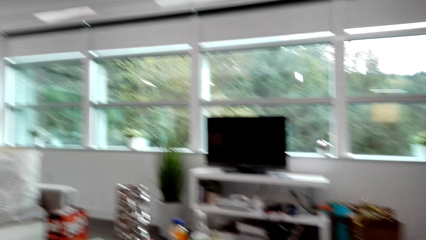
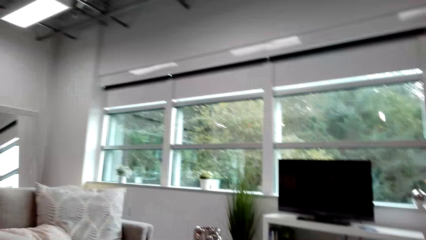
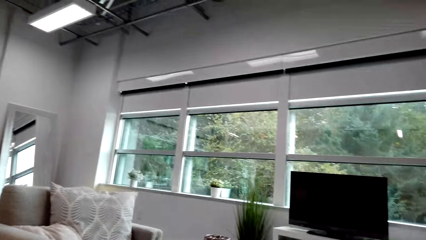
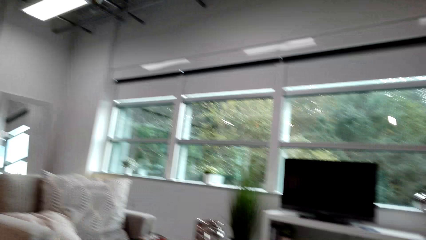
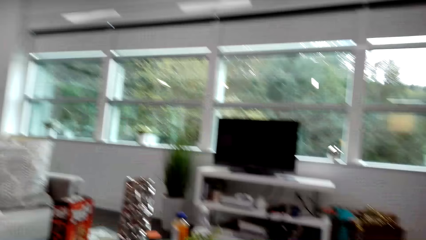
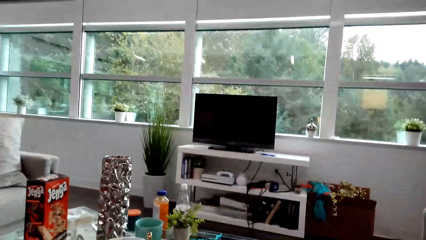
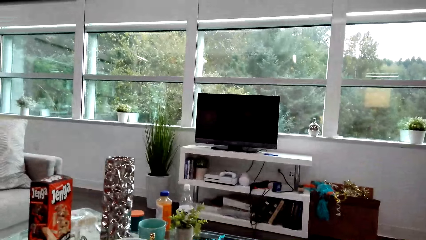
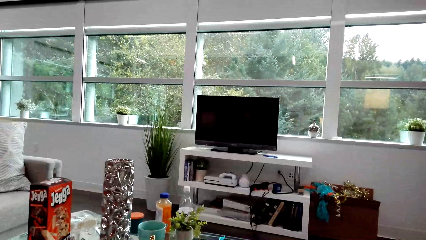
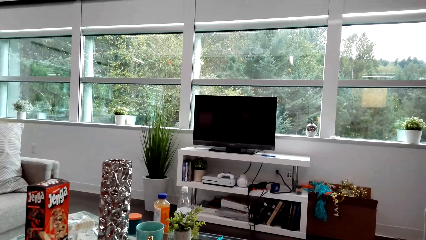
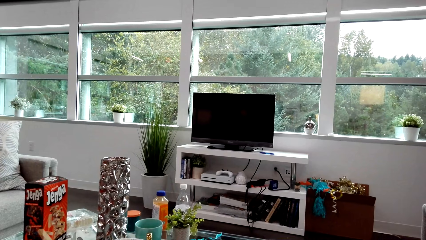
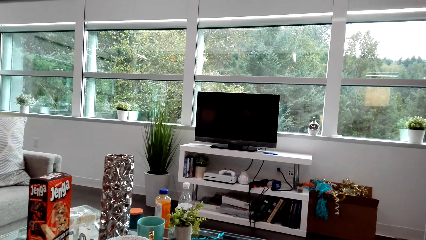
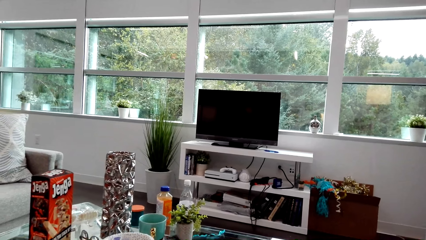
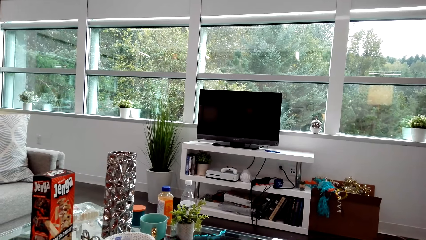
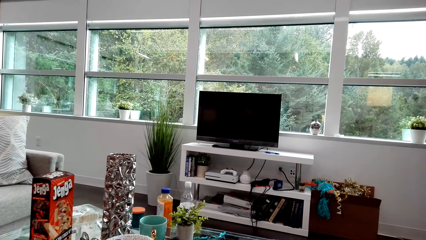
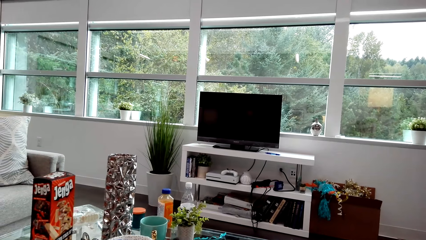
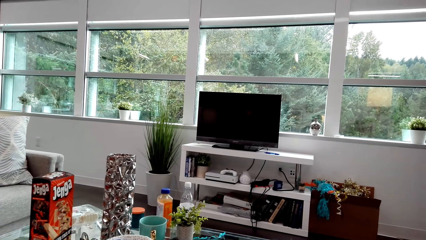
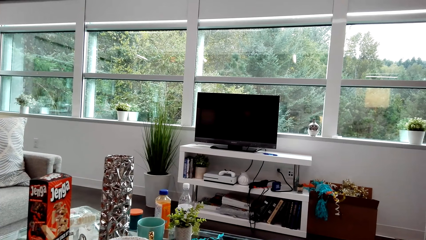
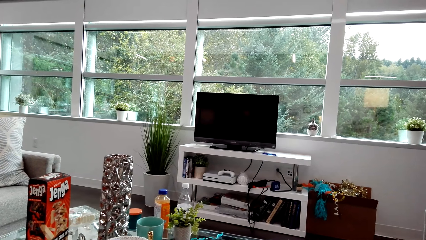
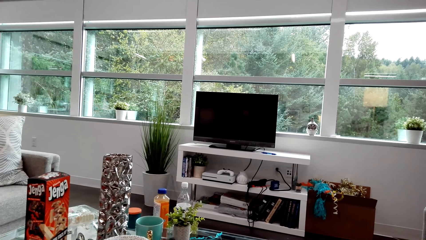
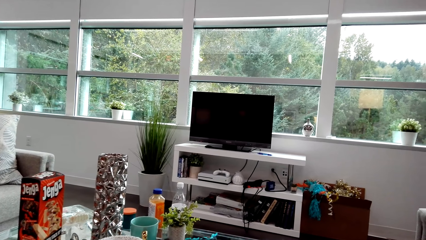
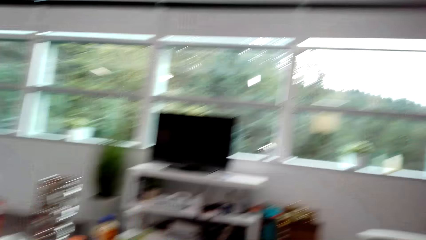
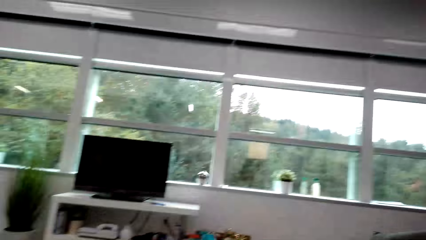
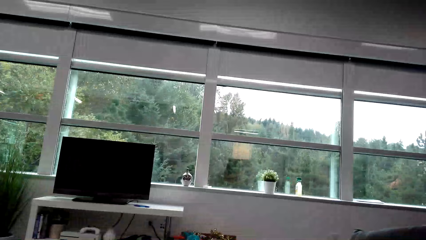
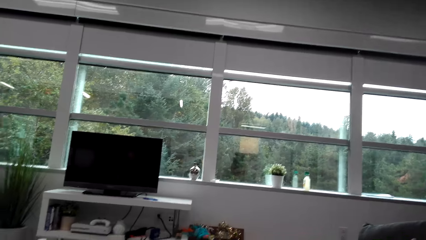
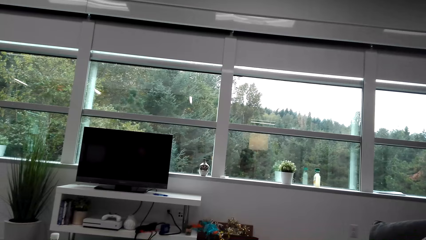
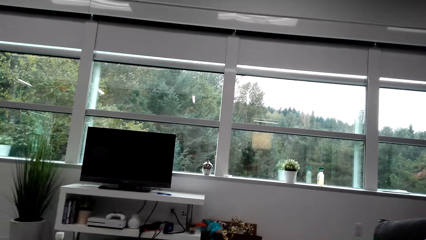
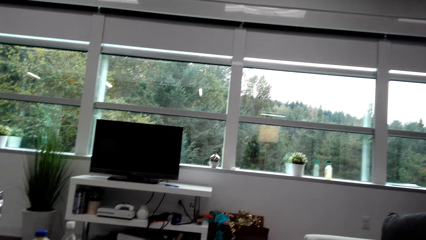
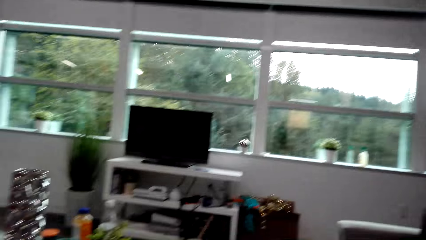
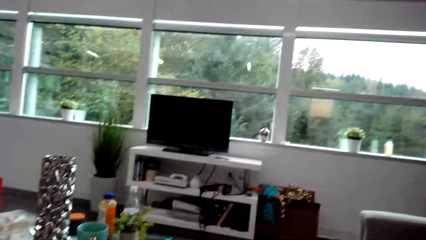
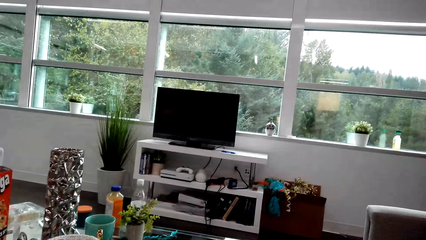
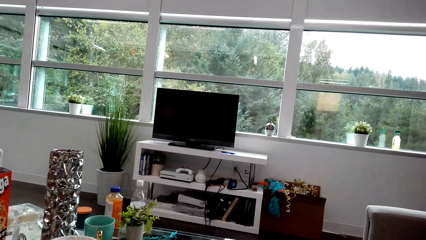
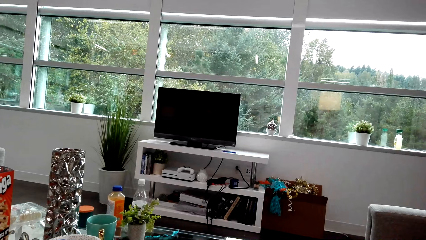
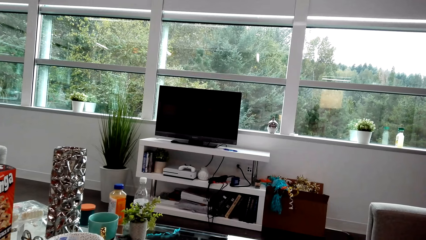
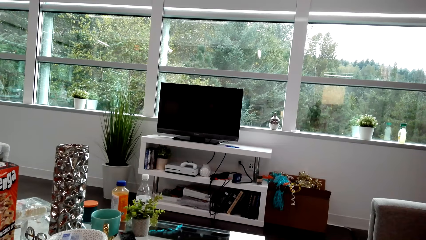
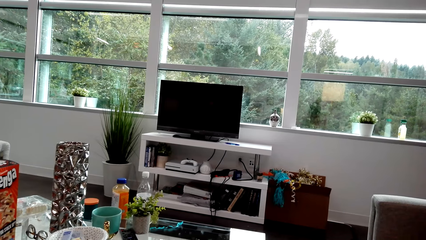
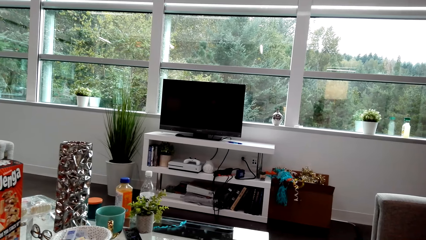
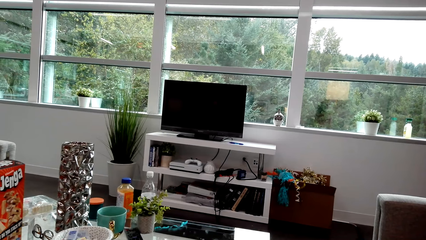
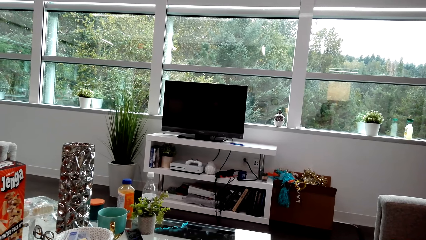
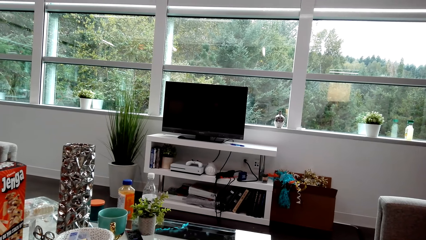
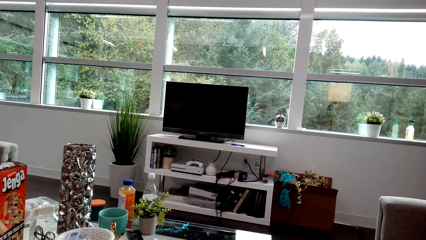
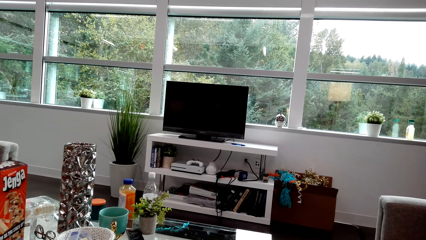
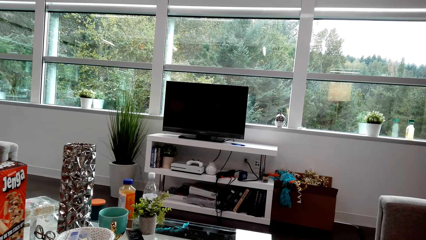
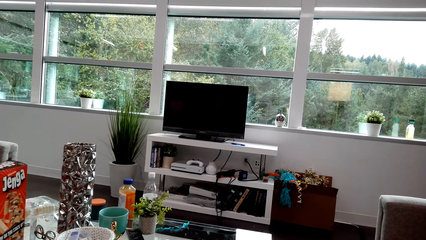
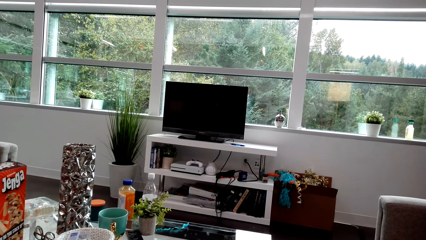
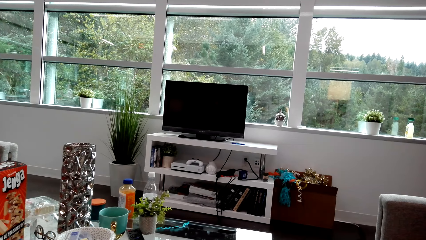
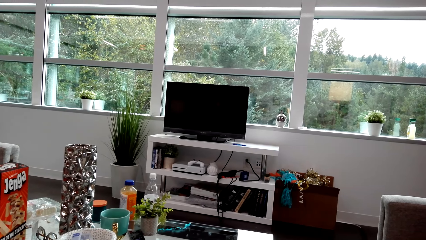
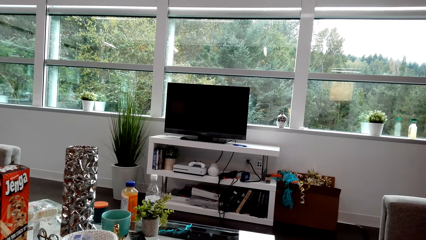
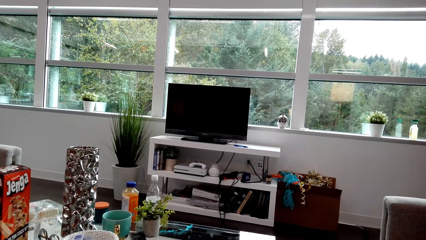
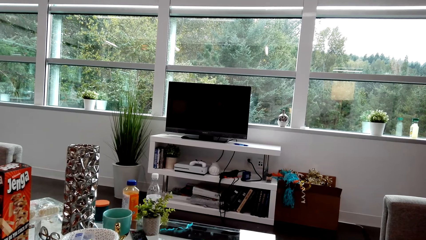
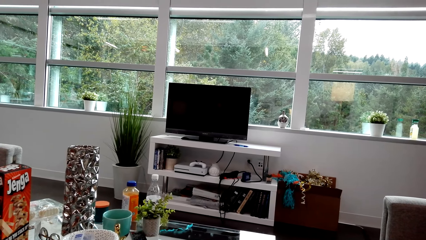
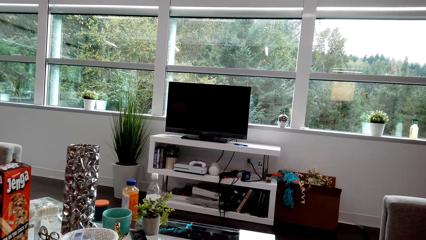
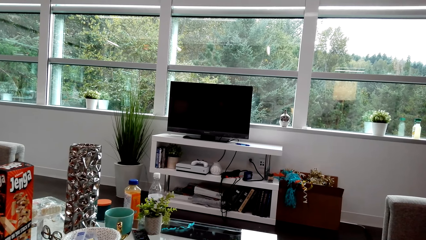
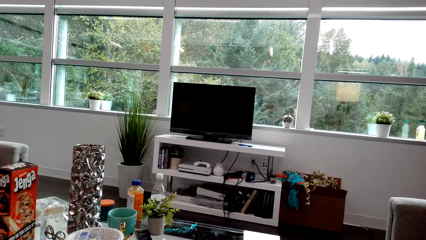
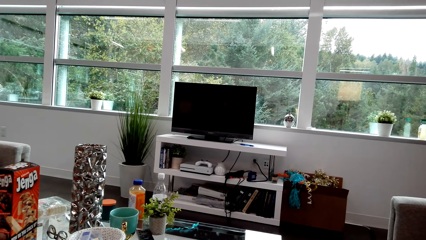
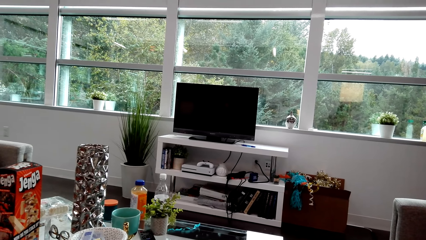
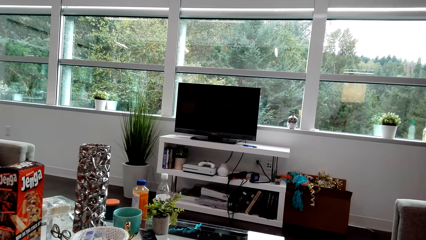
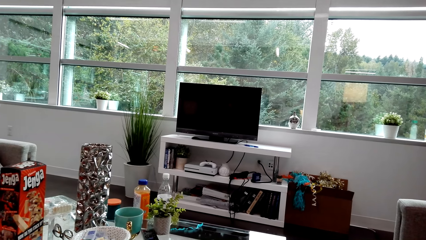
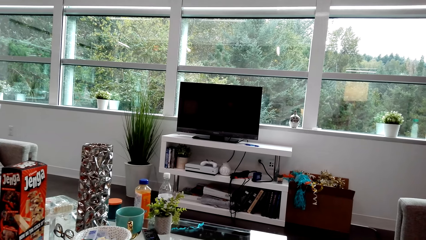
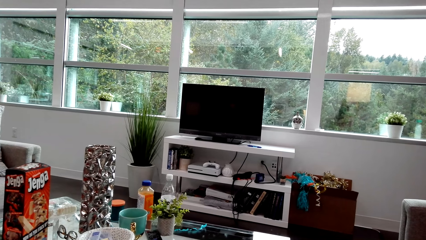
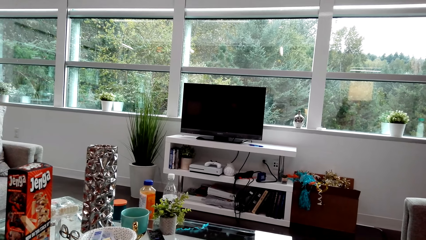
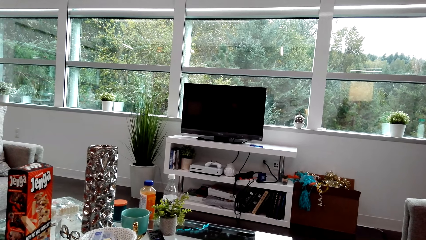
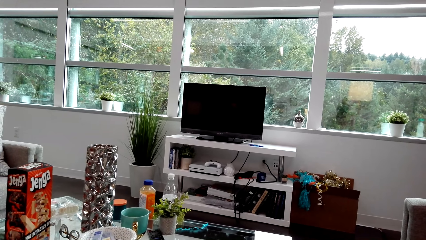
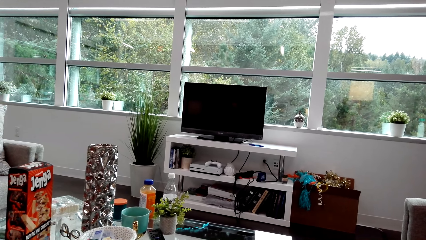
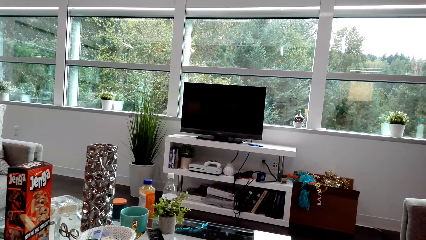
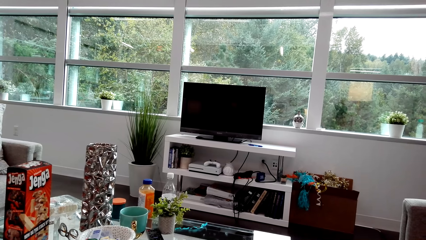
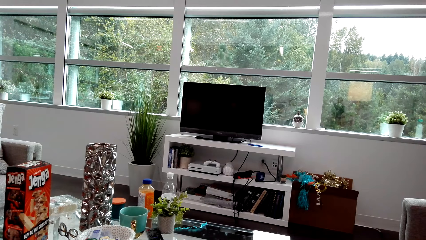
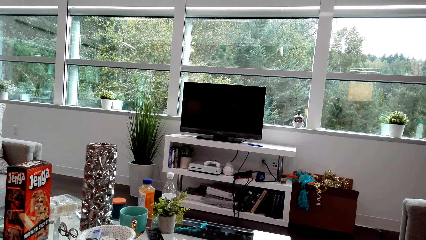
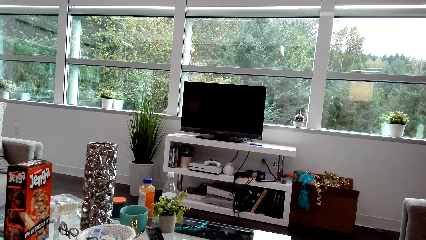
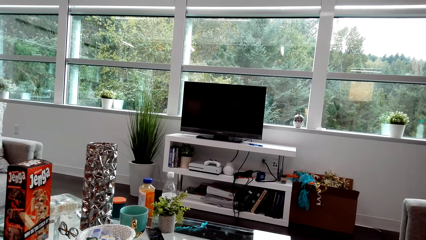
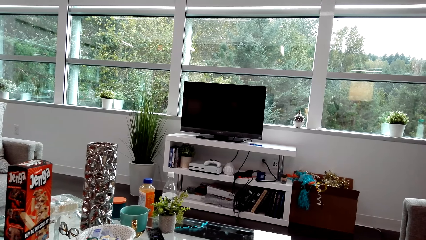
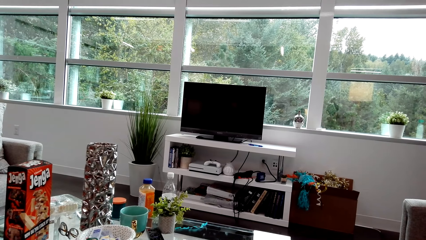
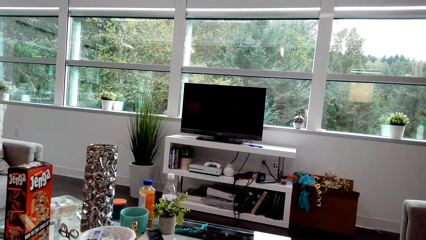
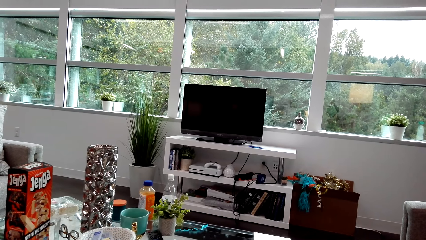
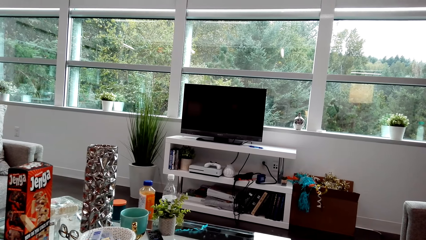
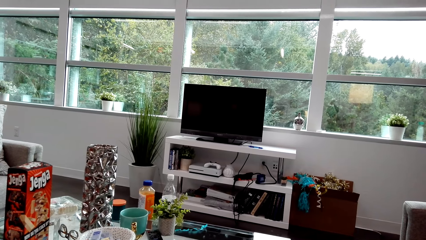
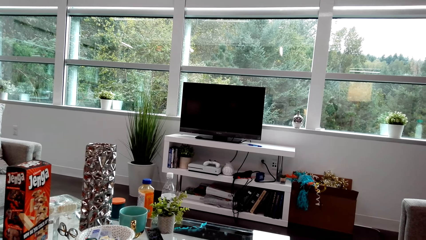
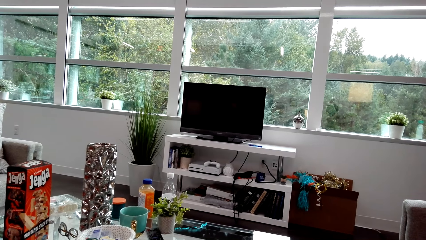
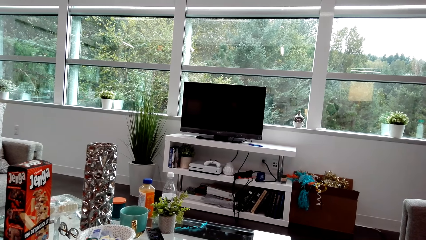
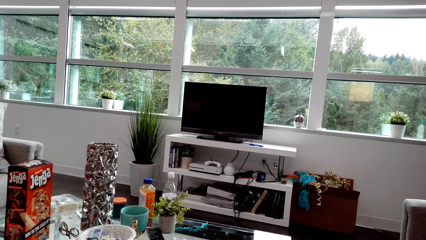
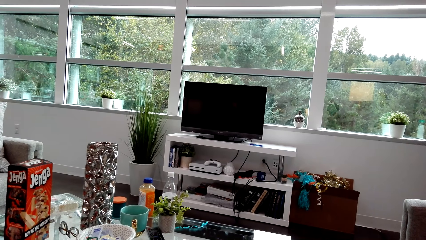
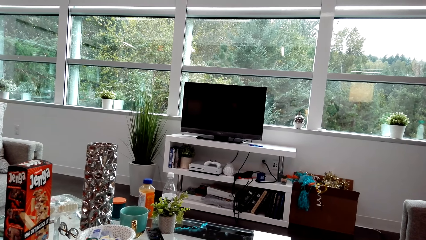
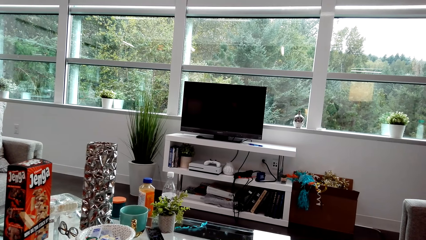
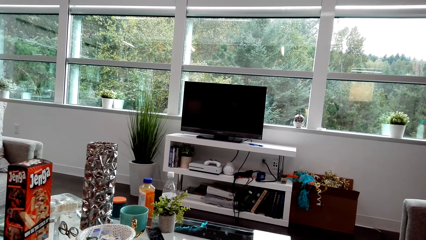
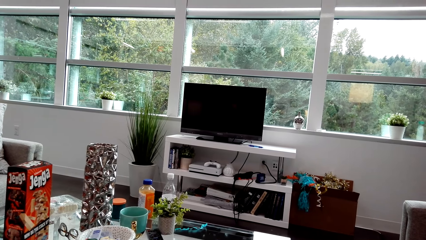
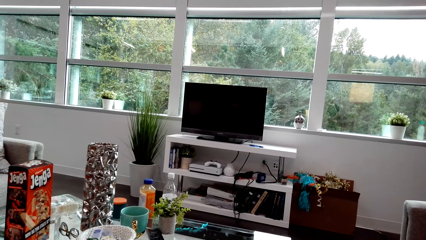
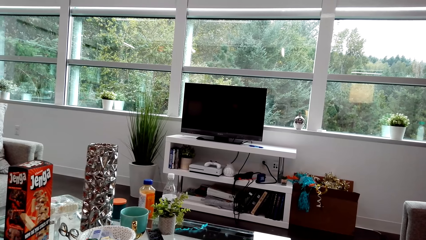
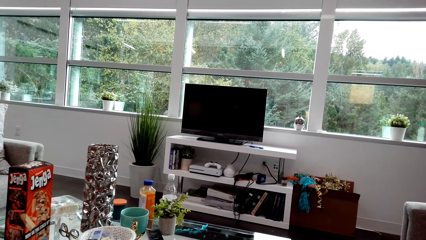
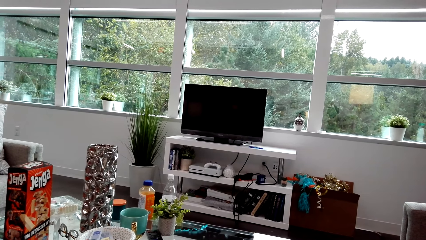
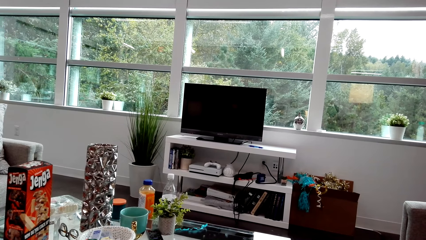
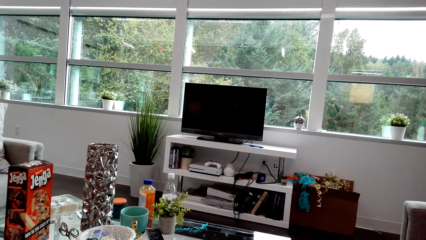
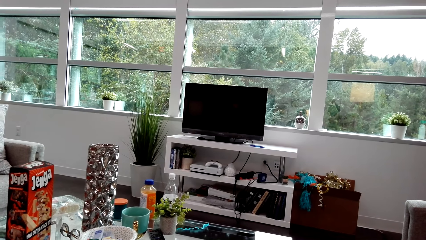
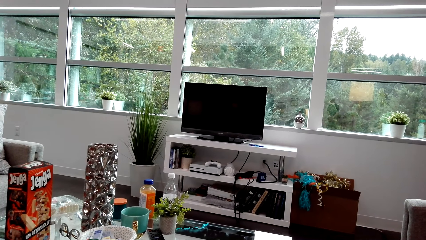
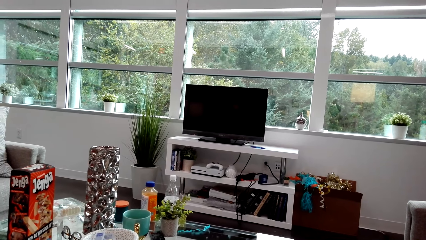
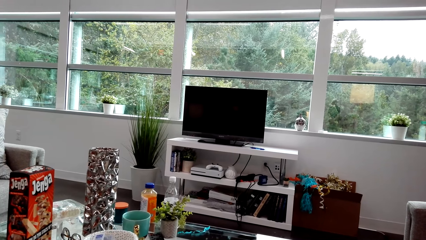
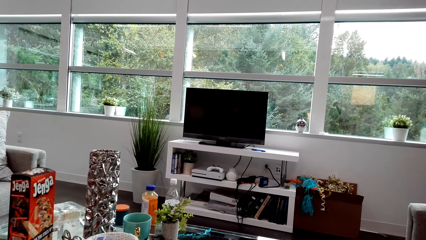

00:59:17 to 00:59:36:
The camera wearer looks around and dialogues with a lady. The lady laughs. The camera wearer looks around and dialogues with the lady. The lady laughs. The camera wearer dialogues with the lady.
